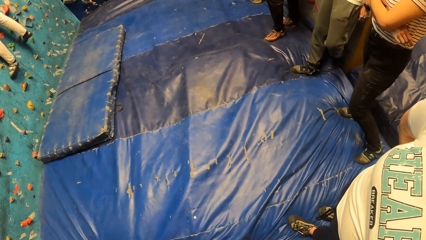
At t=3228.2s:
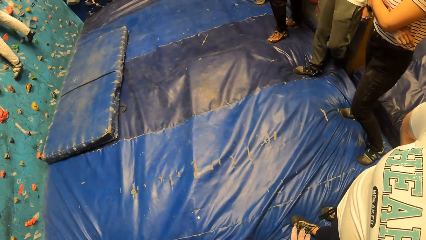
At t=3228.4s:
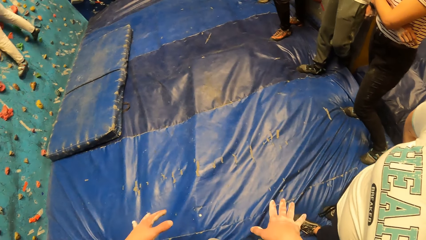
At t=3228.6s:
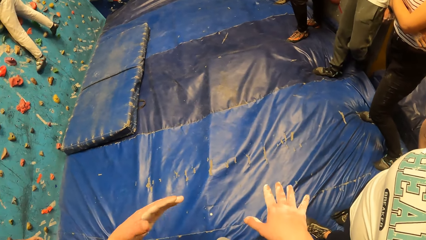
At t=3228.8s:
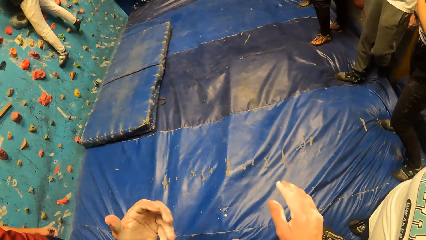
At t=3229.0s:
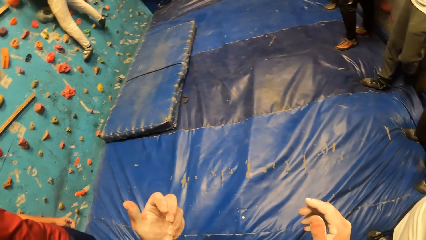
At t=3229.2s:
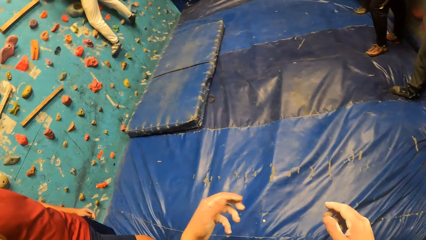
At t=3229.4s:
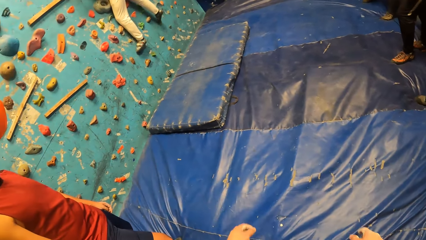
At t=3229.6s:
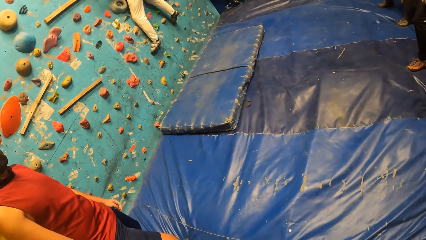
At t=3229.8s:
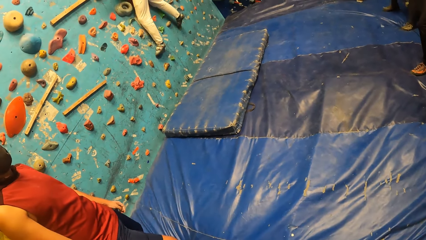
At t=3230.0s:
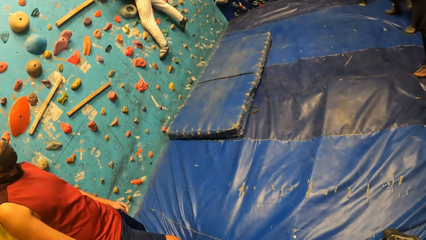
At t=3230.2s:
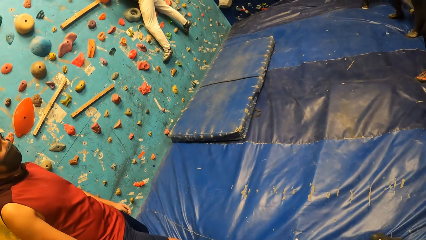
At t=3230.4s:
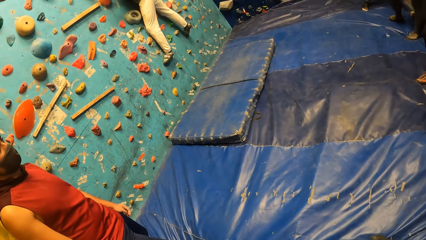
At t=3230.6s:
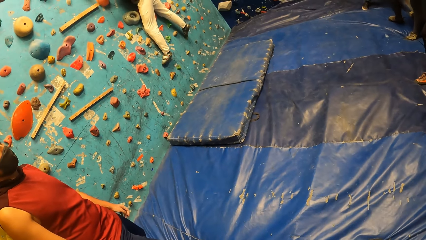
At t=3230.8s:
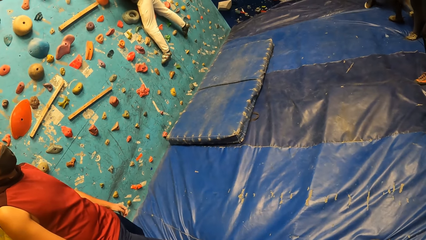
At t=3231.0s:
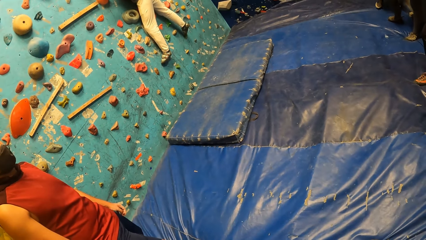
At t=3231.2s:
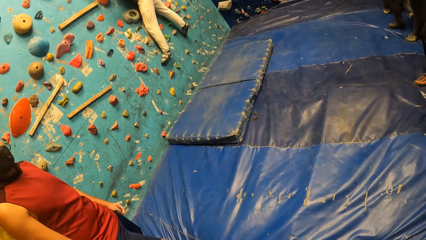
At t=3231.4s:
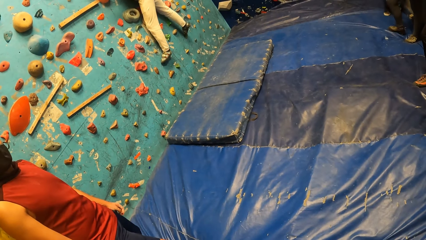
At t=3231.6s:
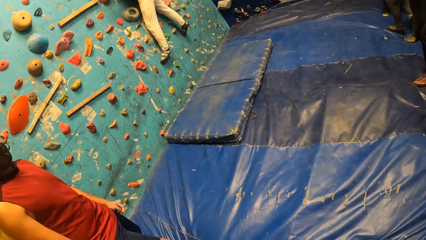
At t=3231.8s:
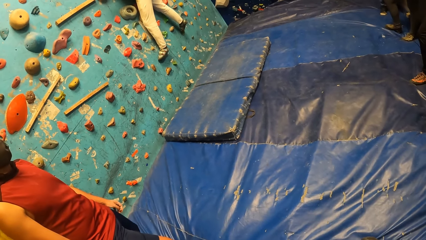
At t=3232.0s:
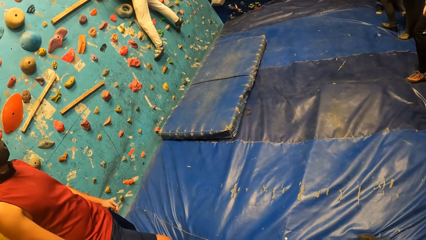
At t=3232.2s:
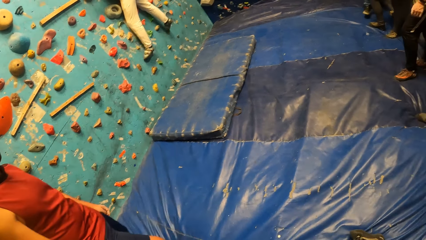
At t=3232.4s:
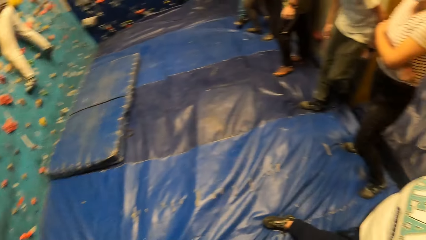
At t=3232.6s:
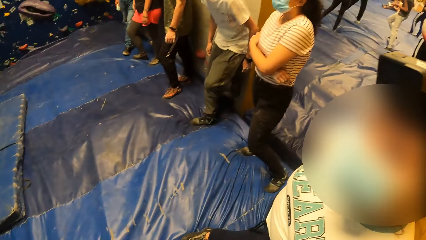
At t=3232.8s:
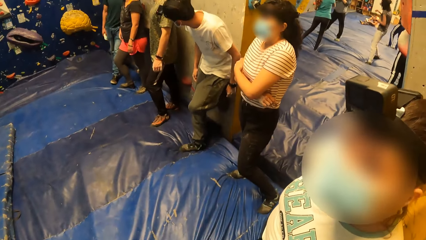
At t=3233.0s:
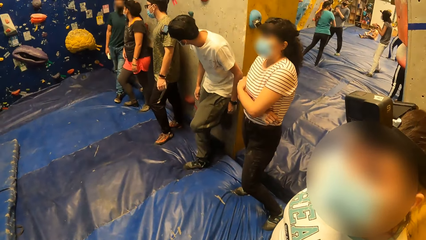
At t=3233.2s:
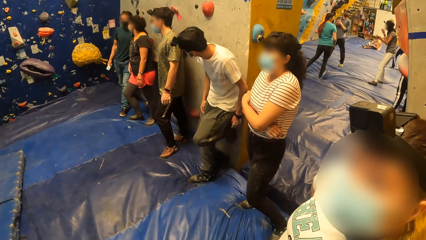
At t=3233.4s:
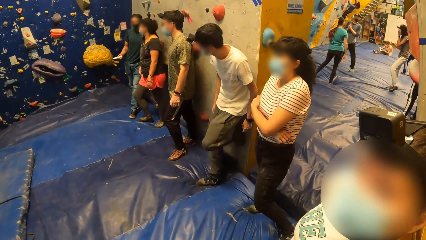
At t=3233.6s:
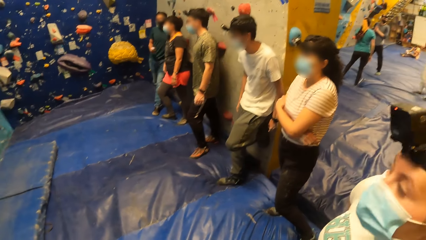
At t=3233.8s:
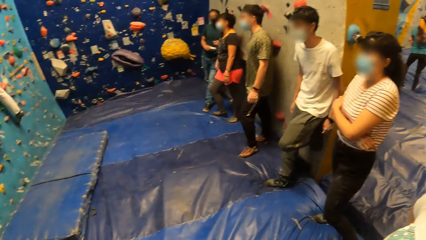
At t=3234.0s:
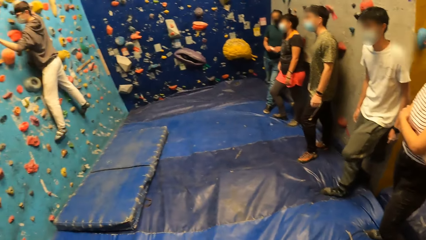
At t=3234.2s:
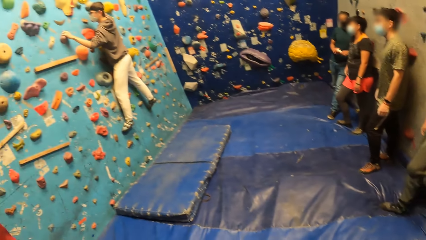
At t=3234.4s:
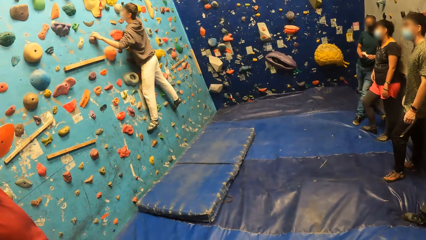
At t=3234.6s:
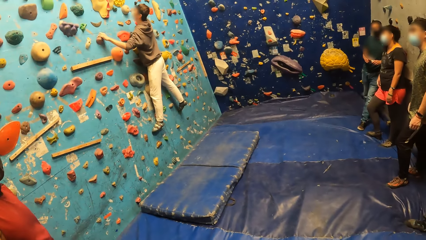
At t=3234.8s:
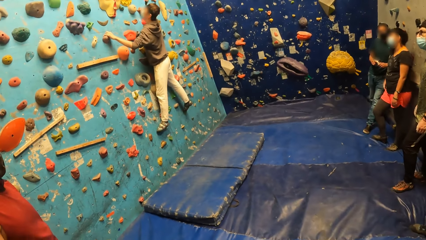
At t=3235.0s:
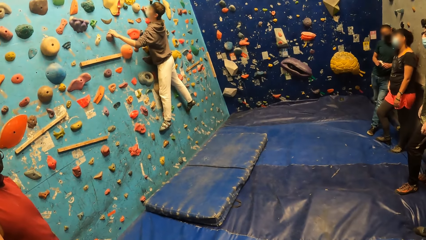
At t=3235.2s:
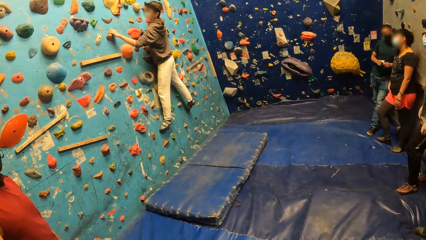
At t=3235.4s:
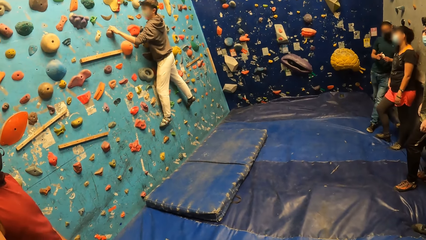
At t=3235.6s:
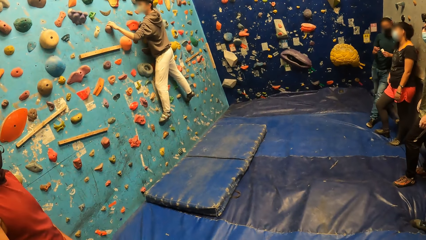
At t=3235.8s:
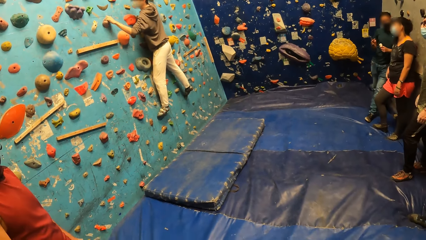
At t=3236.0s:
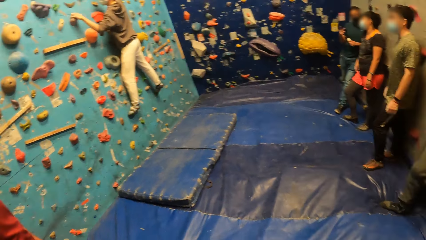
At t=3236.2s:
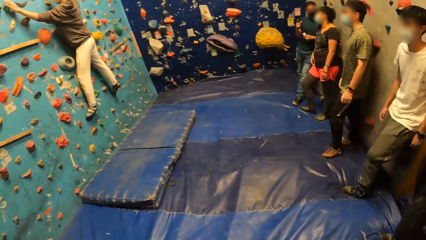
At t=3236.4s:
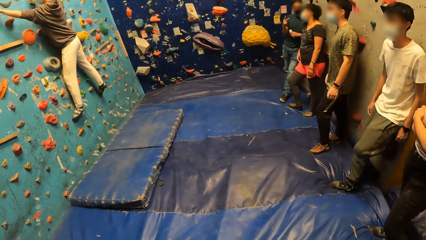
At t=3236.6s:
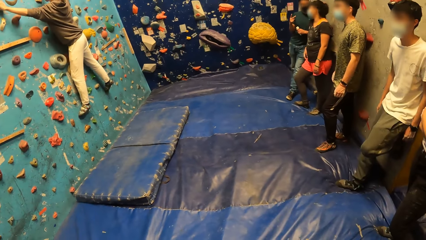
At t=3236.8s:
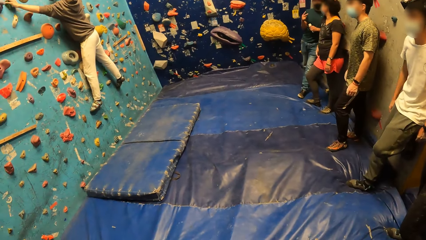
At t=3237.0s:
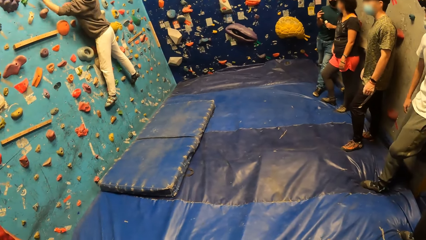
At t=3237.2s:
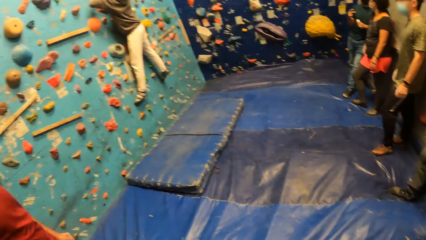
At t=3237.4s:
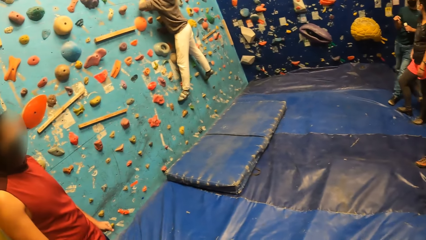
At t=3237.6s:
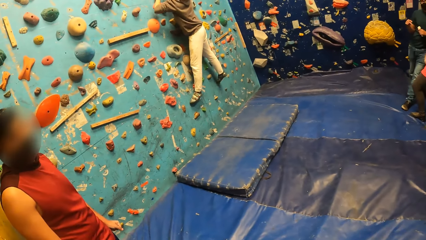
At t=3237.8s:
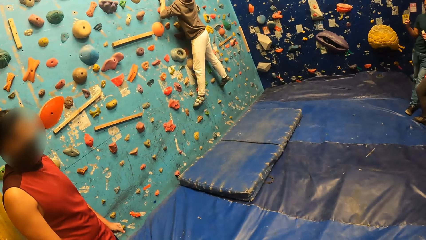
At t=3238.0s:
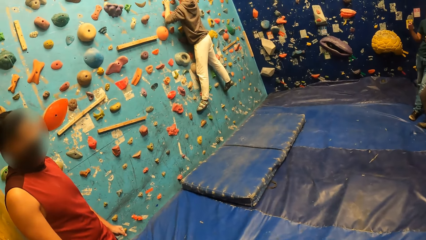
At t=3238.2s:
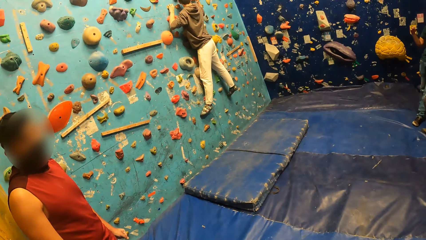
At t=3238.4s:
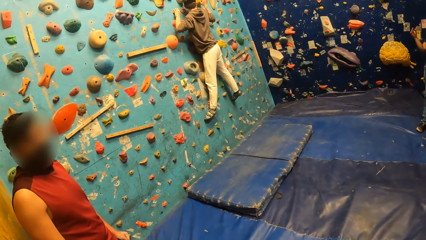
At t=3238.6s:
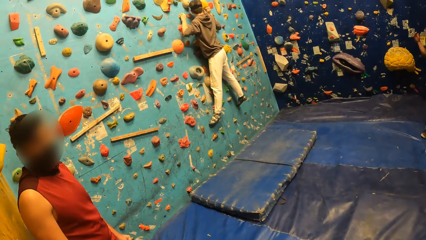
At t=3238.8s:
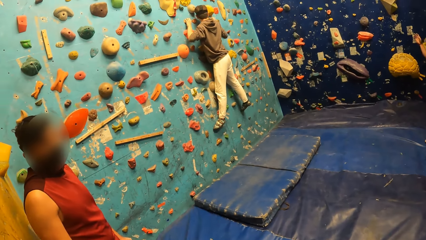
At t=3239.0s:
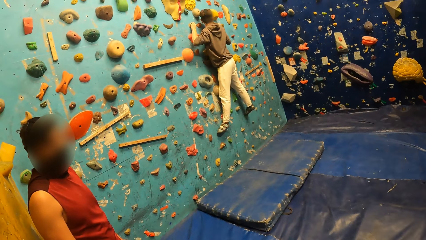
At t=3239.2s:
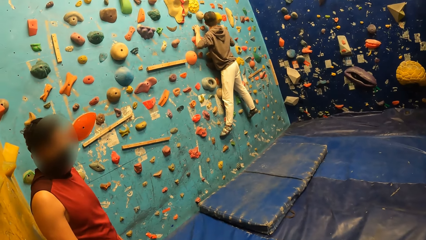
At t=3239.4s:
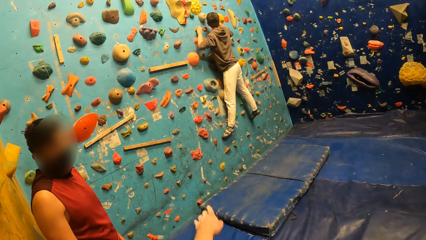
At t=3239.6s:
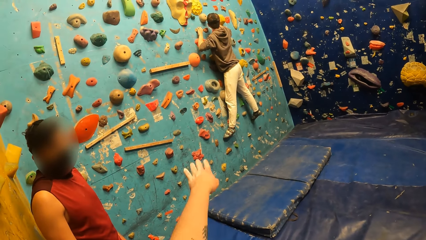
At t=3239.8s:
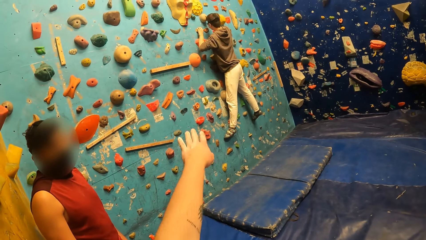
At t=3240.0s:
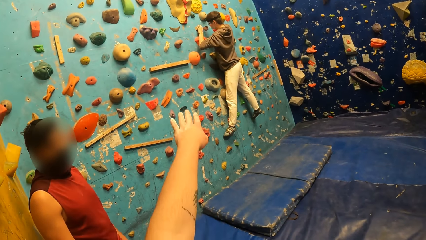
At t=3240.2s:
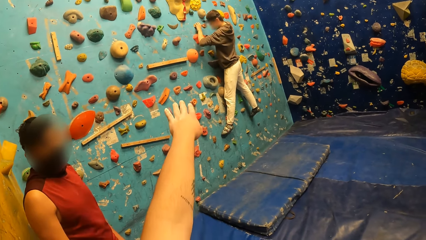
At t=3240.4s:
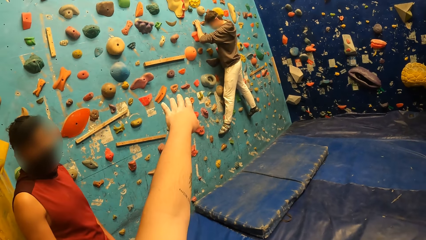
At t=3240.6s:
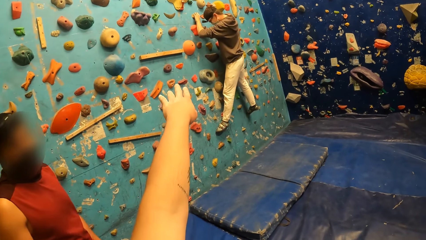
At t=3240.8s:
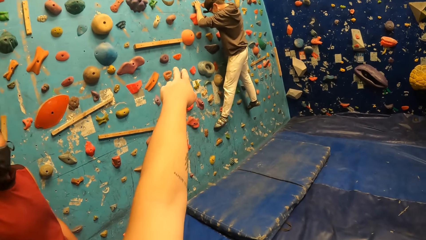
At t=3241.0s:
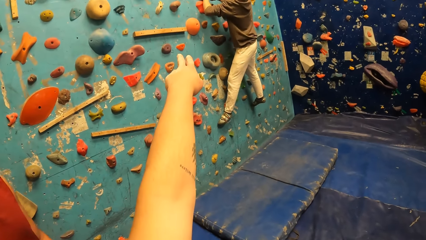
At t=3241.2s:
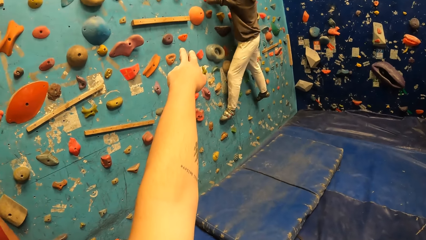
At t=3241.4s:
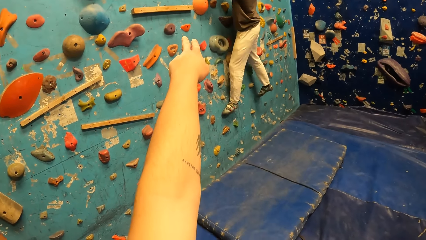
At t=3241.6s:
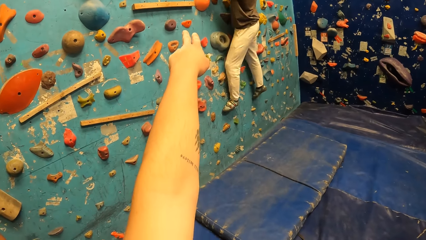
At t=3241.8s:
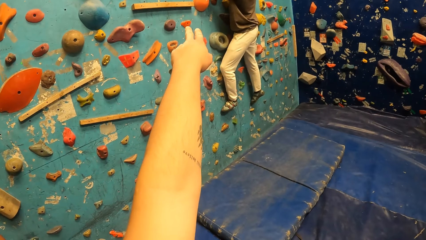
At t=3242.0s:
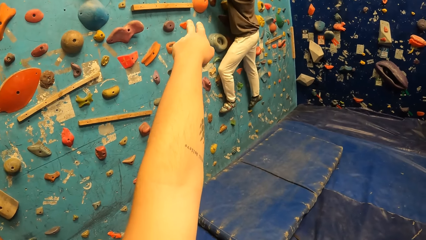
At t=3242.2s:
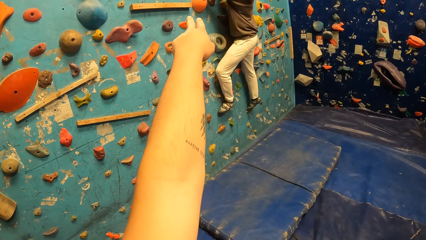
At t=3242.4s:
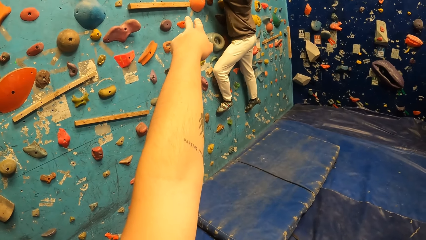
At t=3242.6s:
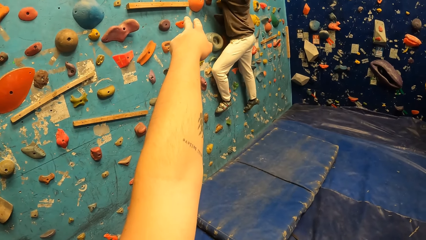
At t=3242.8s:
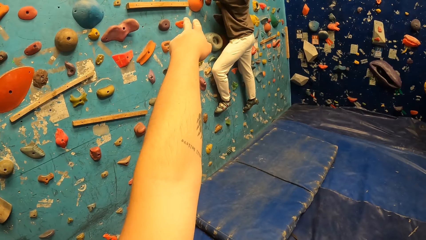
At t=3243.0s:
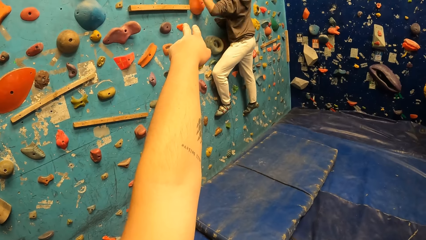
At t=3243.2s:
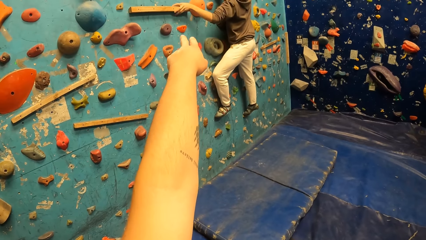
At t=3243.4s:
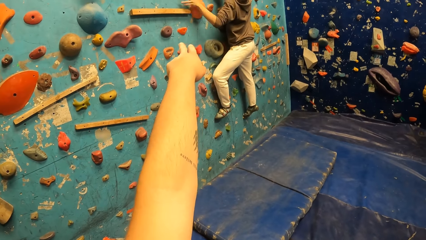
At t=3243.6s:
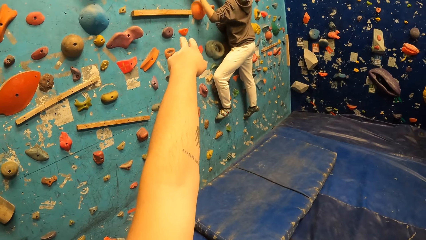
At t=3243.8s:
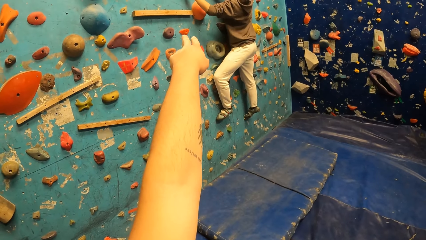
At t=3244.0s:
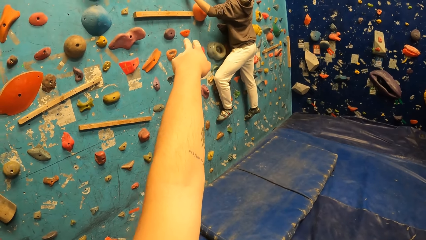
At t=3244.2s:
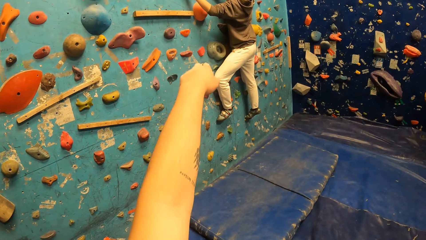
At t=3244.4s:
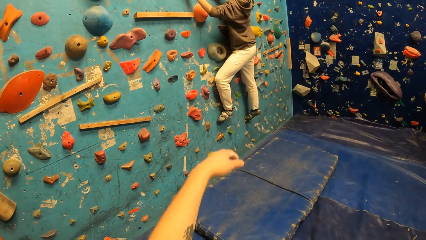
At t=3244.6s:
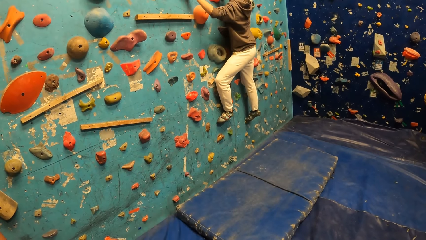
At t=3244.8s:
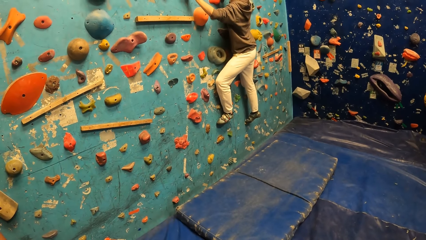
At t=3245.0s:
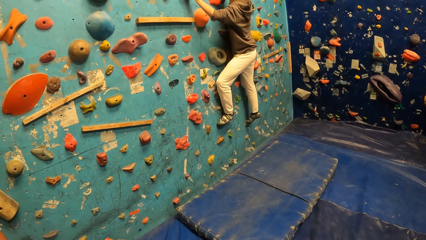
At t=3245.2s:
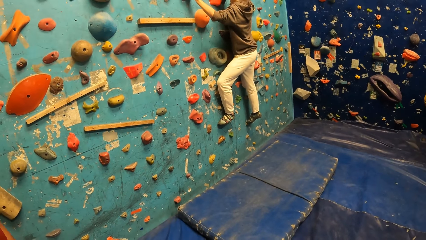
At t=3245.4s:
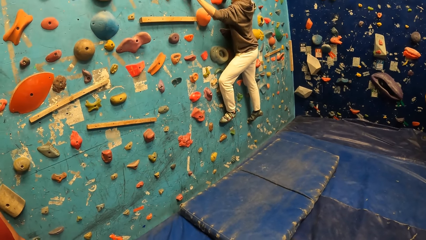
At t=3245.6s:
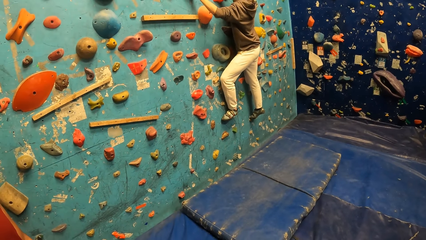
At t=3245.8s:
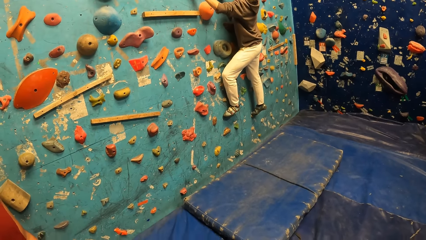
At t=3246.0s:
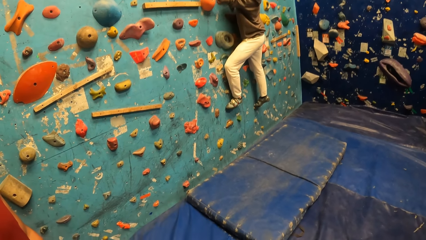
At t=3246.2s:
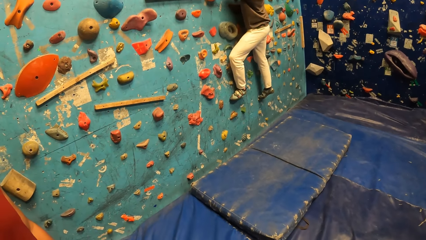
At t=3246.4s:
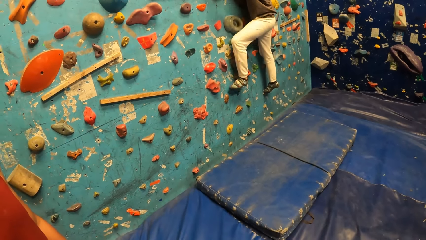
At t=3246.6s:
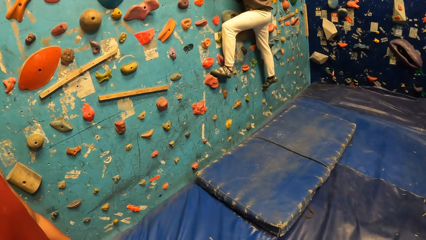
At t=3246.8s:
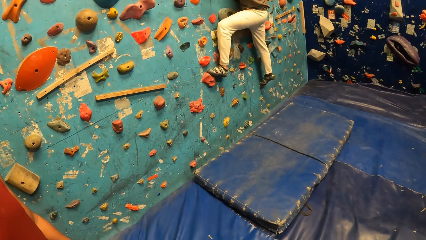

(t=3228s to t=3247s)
The camera wearer looks at his hands. He looks around the room. A man does a hand gesture. The camera wearer looks around the room. A woman climbs on the wall climbing game. The camera wearer looks around the room. He does a hand gesture. He points at another man. The woman climbs on the wall climbing game.
